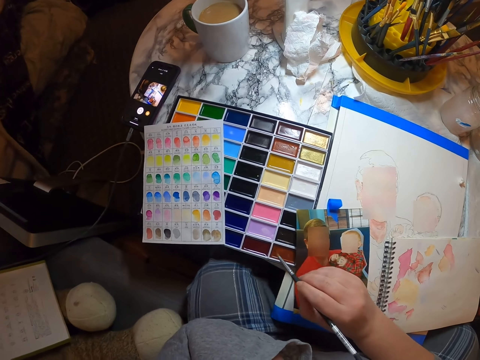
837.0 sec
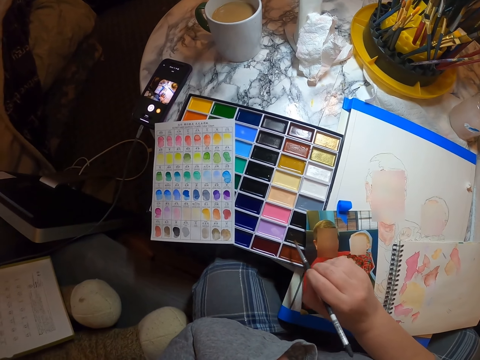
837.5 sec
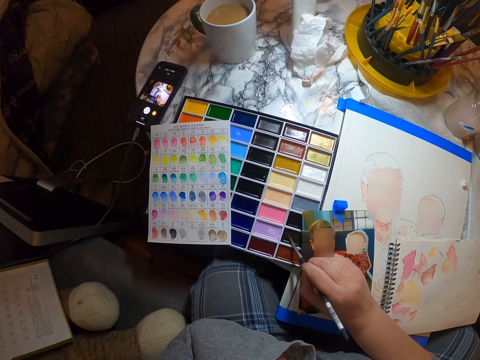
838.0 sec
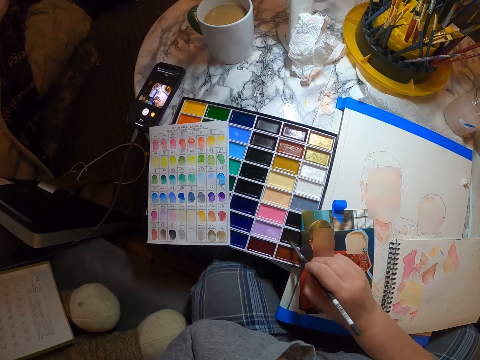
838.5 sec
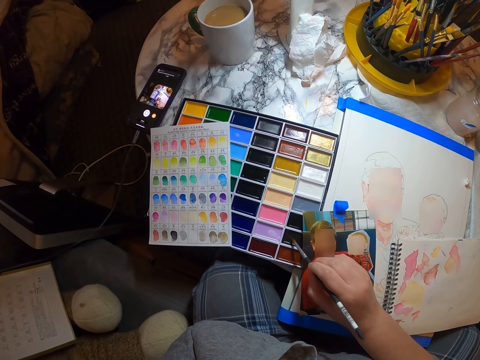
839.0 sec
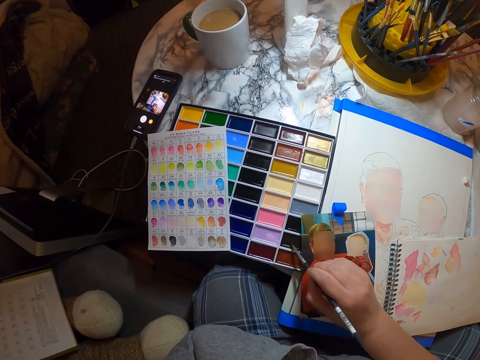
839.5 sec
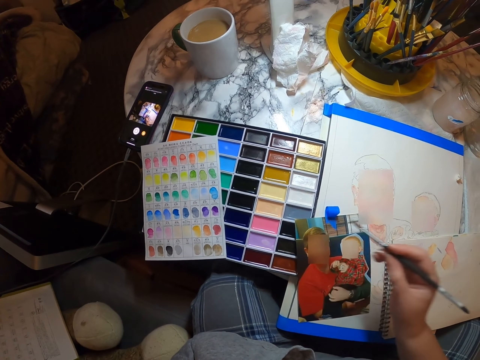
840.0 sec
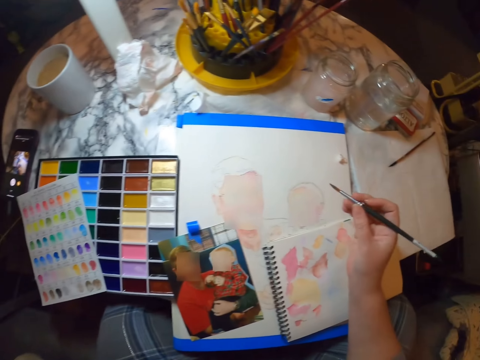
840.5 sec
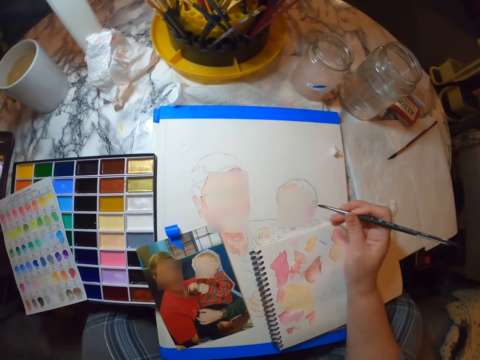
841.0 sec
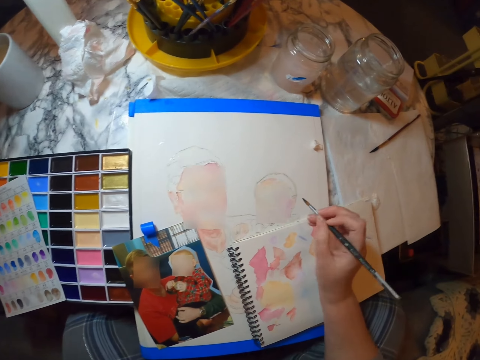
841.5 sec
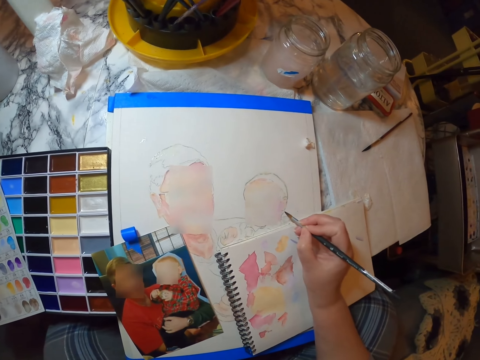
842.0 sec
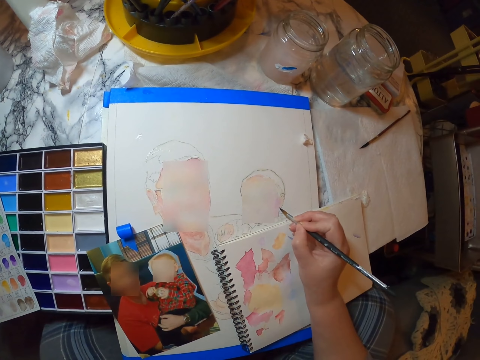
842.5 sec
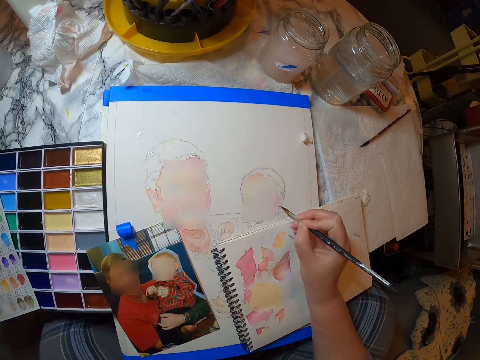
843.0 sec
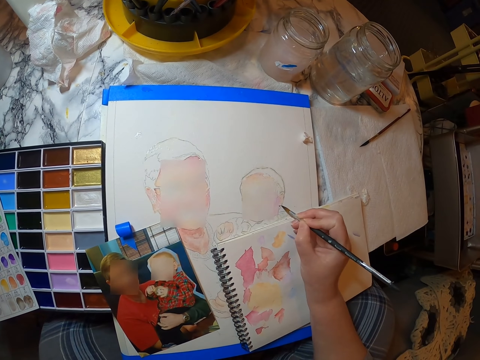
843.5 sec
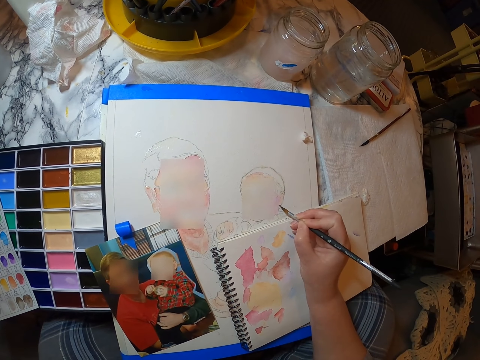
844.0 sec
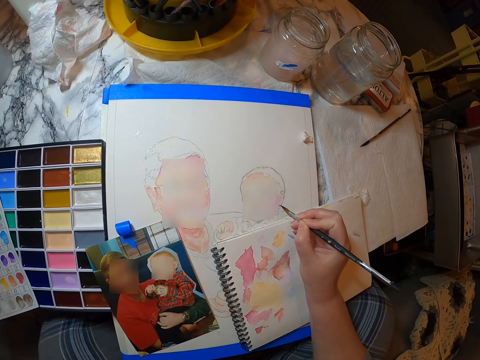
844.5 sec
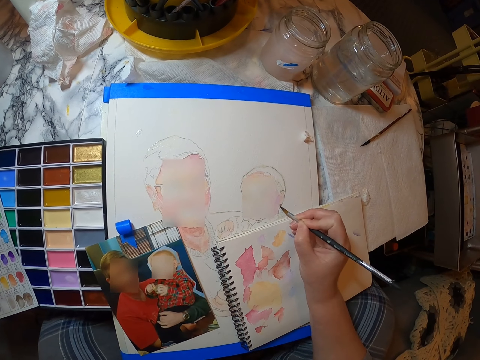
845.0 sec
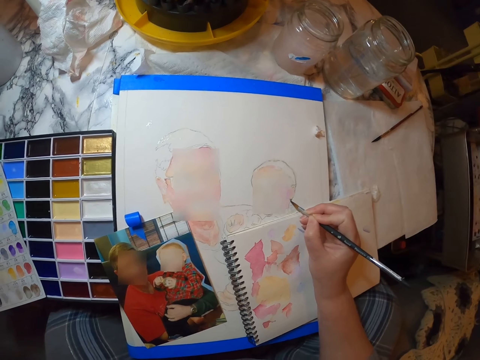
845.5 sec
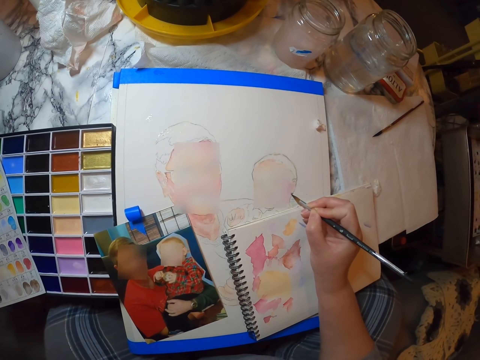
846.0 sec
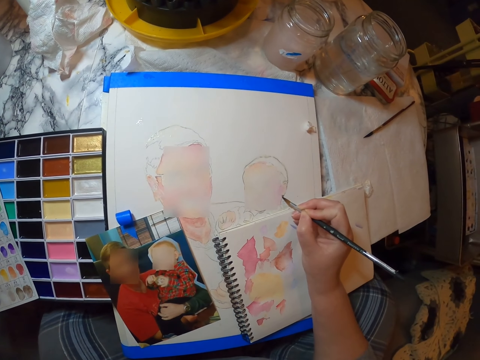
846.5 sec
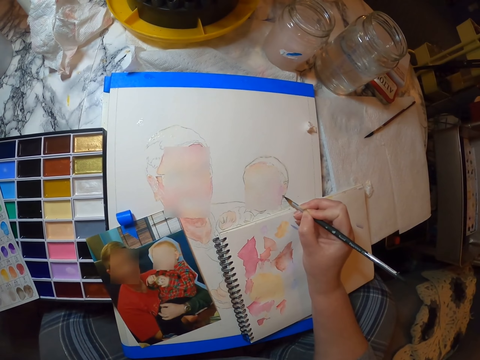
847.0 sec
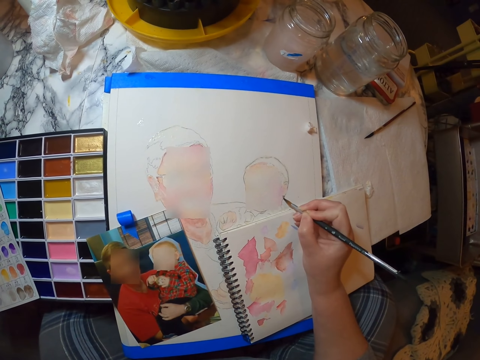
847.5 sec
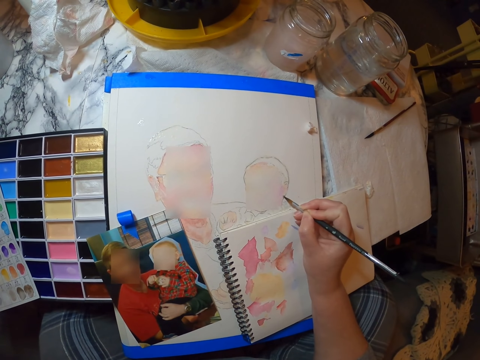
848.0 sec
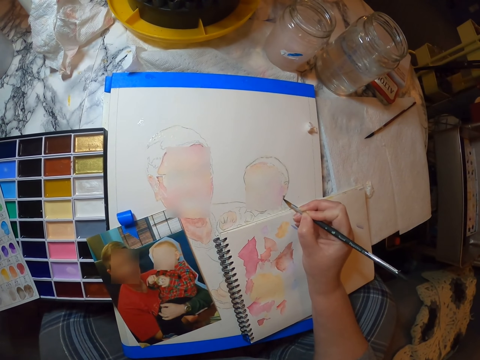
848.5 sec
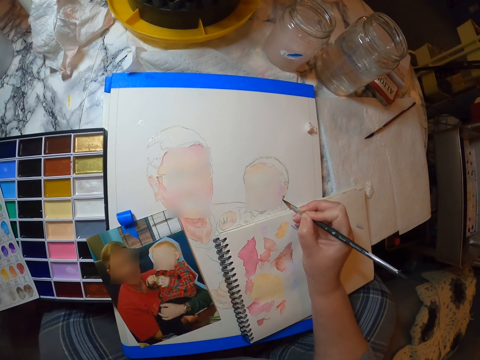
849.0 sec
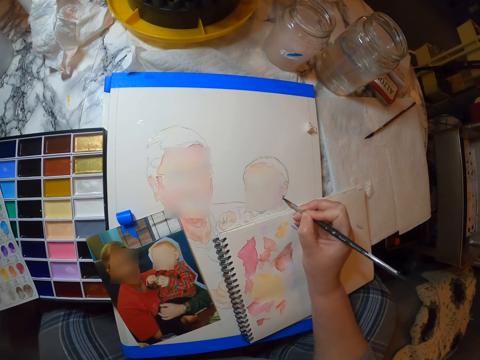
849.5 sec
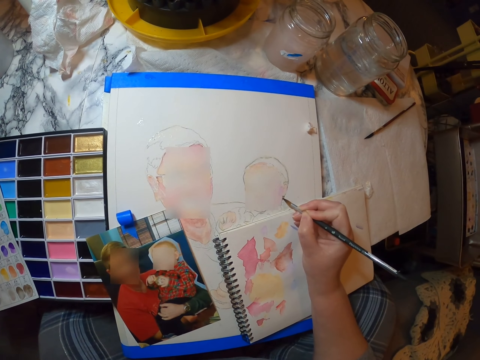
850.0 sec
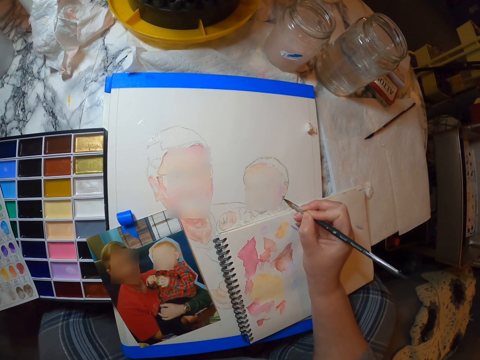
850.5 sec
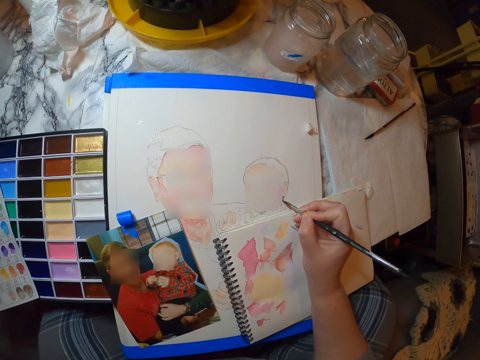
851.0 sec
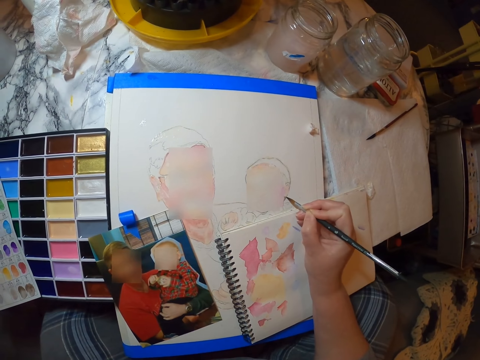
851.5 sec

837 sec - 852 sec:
The camera wearer dips the paint brush in the paint palette. They start drawing. They paint on the book.

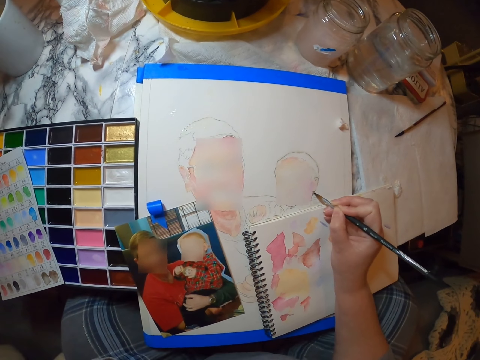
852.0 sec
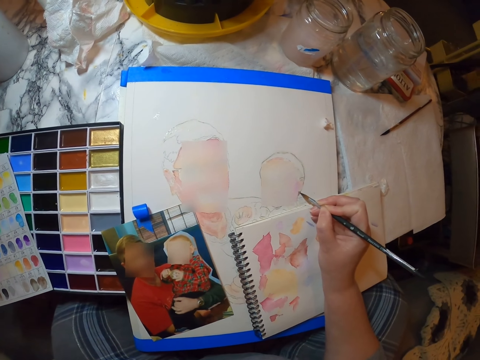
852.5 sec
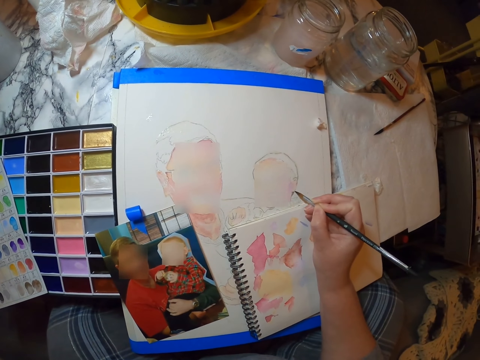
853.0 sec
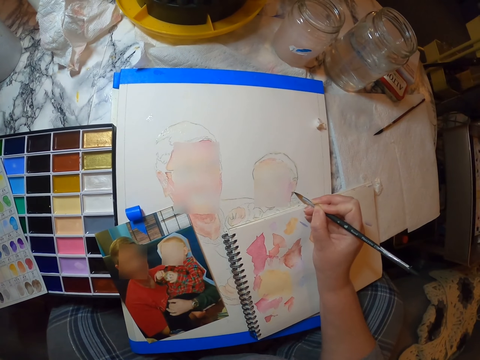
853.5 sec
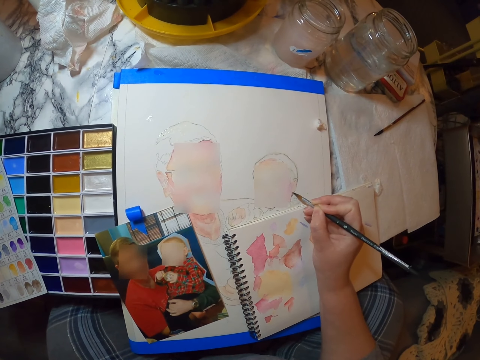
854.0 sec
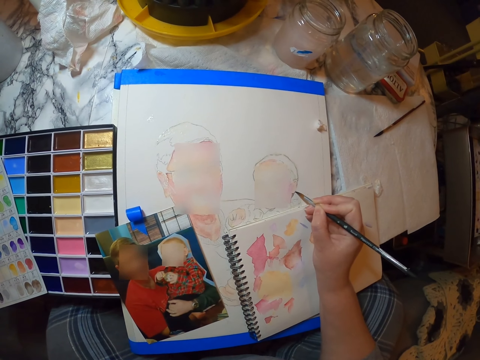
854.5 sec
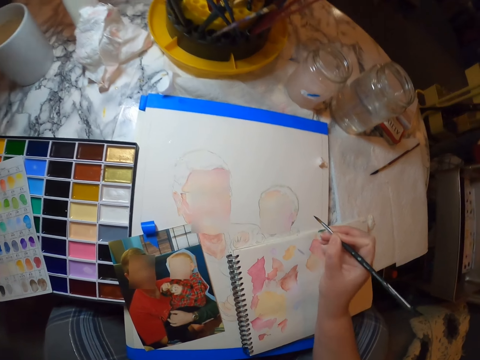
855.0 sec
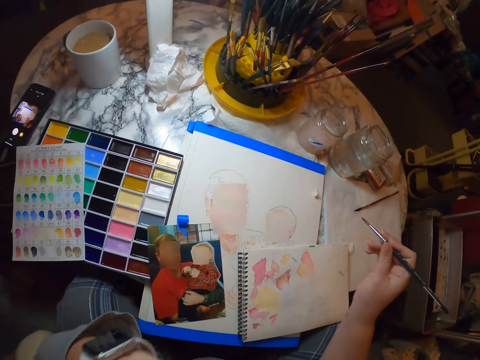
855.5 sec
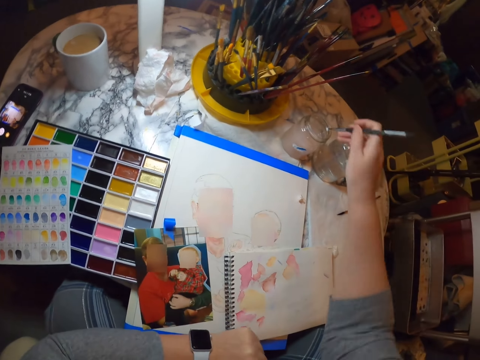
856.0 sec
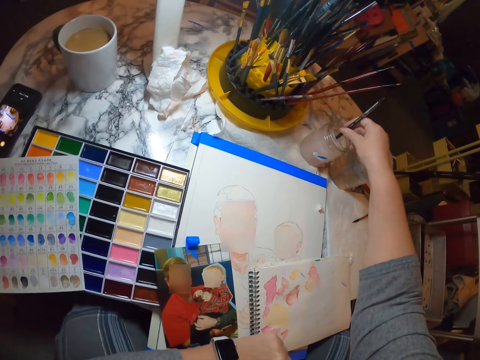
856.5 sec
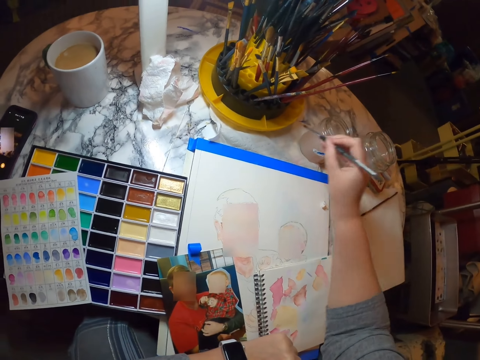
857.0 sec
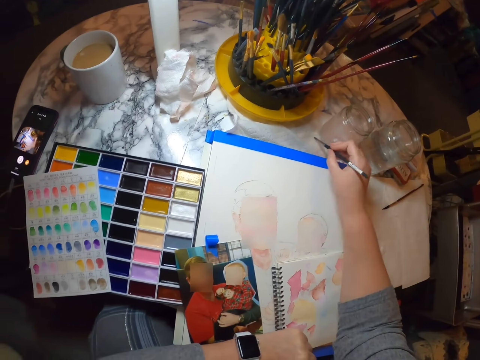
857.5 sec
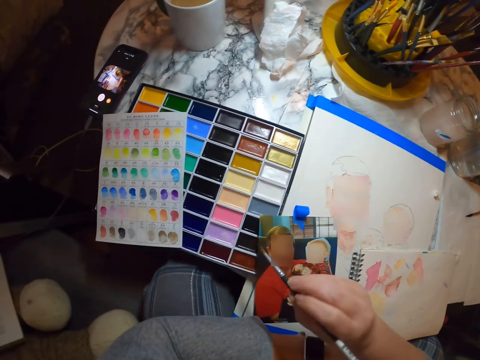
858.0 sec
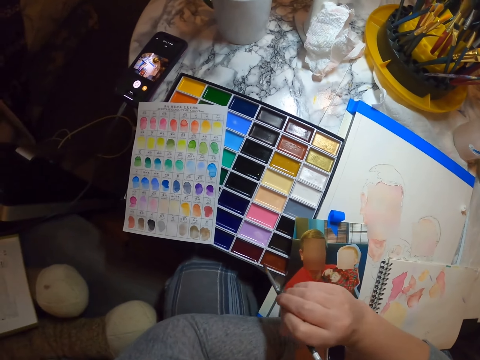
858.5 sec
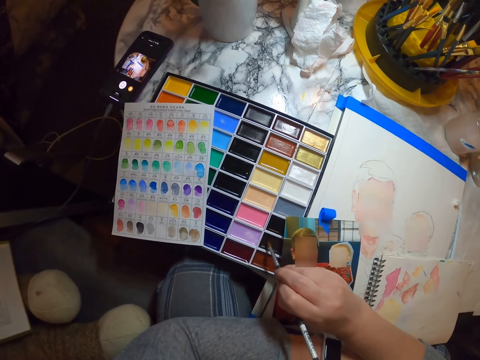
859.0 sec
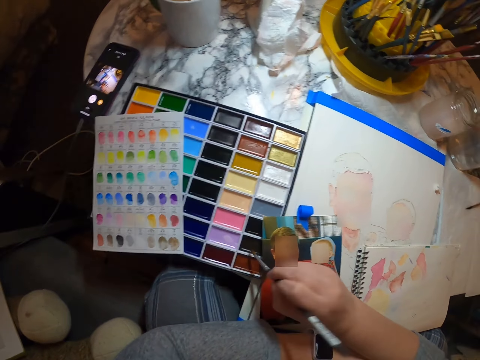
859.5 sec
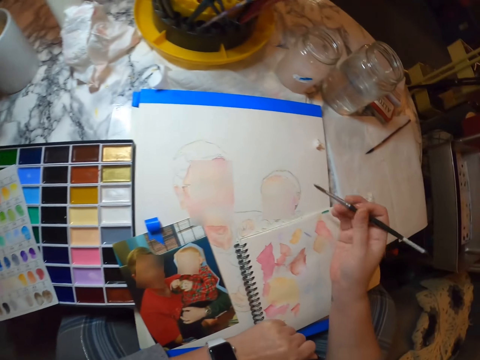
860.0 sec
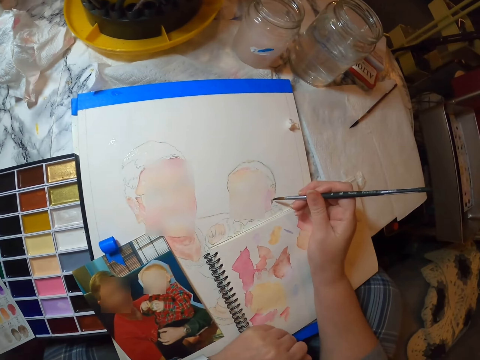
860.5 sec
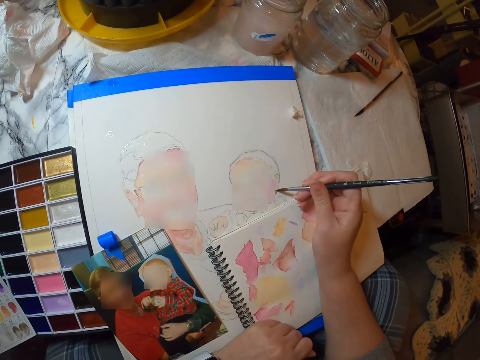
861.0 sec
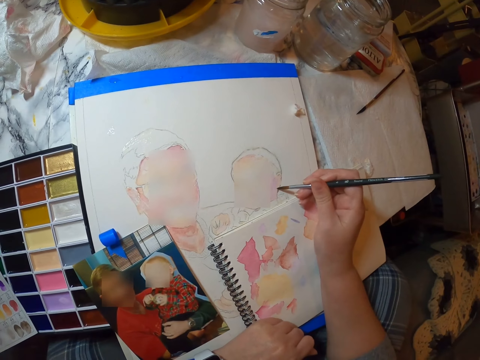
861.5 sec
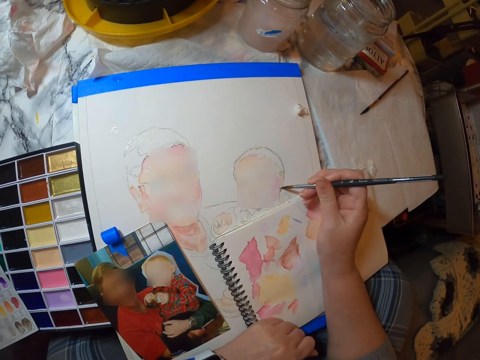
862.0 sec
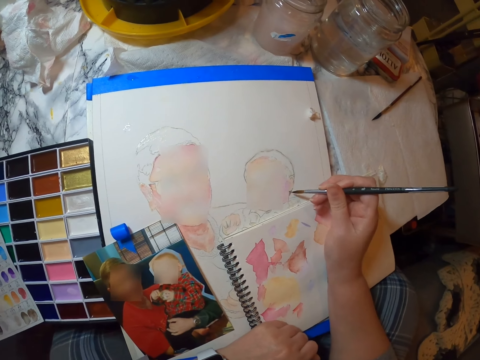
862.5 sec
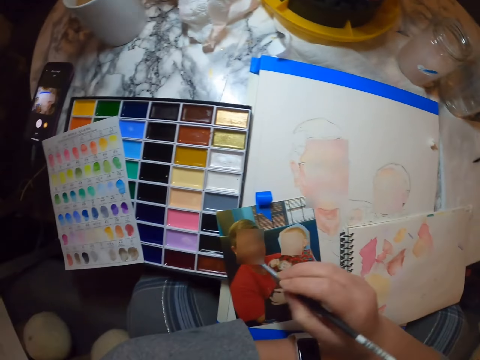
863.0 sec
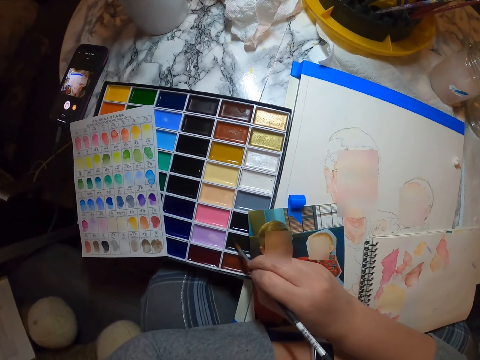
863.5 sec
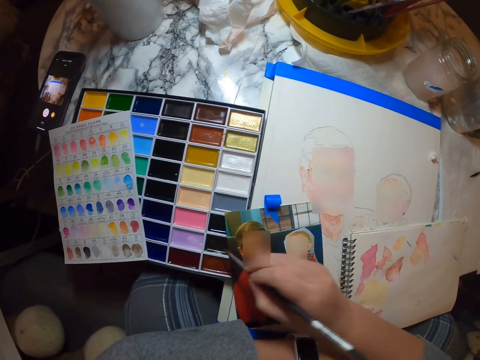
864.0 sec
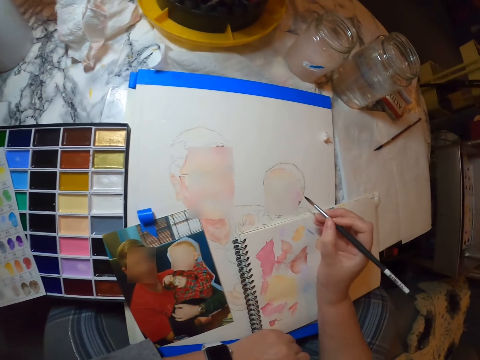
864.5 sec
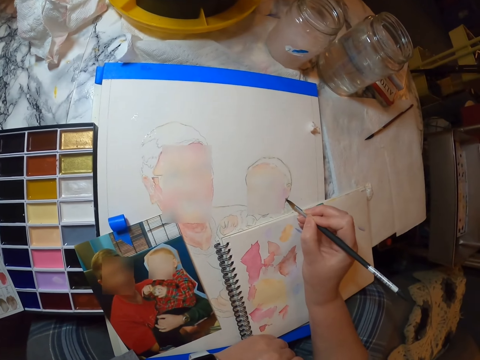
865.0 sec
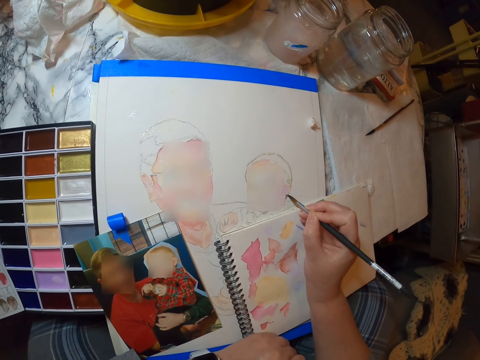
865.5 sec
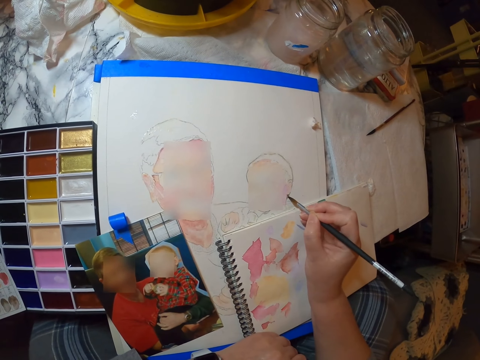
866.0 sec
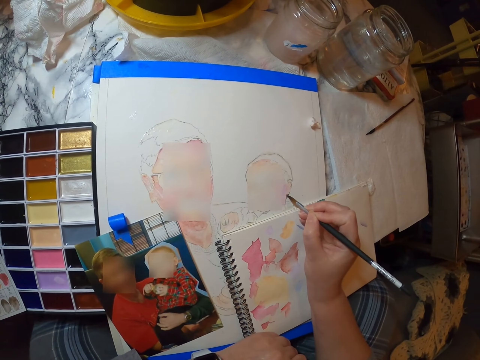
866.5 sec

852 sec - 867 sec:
The camera wearer dips the painting brush in the bottle of water. They dry the brush. They dip the paint brush in the paint palette. They pick a colour from the paint palette. They paint on the book. They dip the paint brush in the paint palette. They paint.
